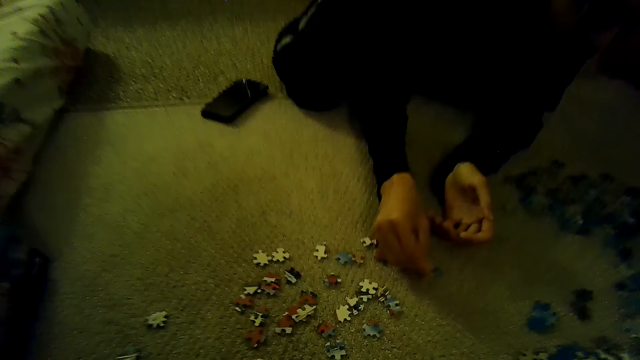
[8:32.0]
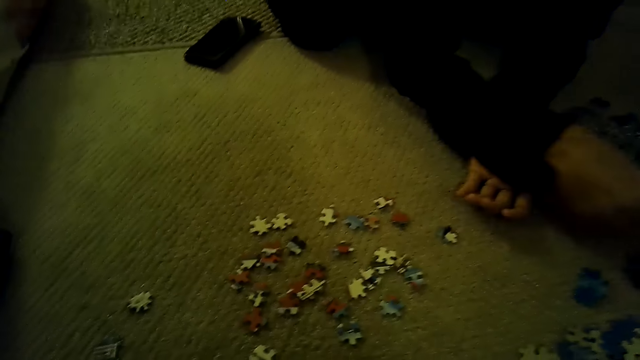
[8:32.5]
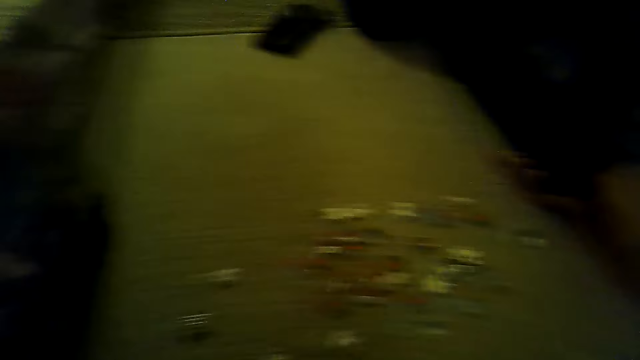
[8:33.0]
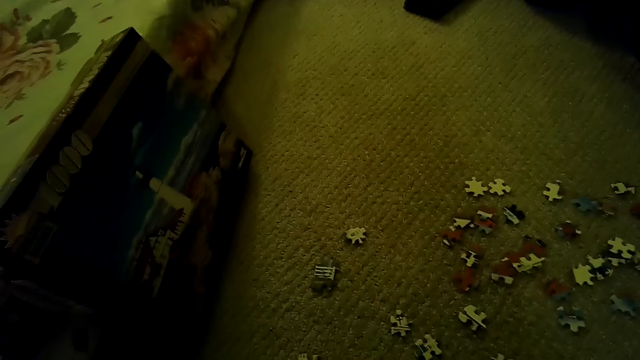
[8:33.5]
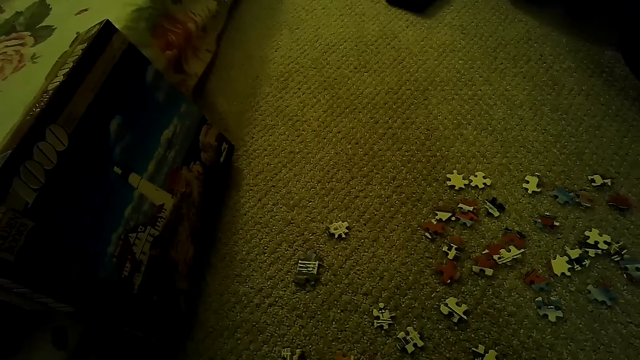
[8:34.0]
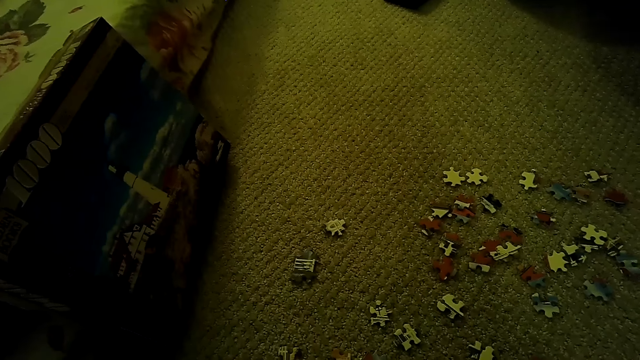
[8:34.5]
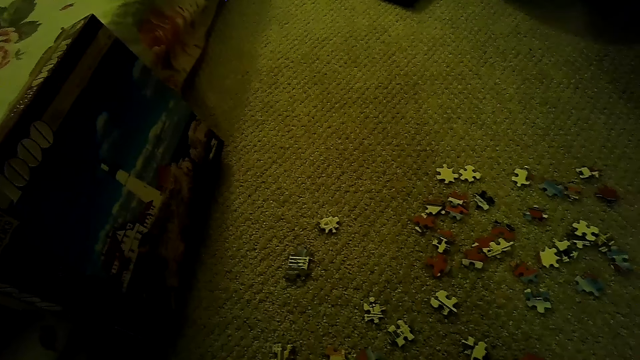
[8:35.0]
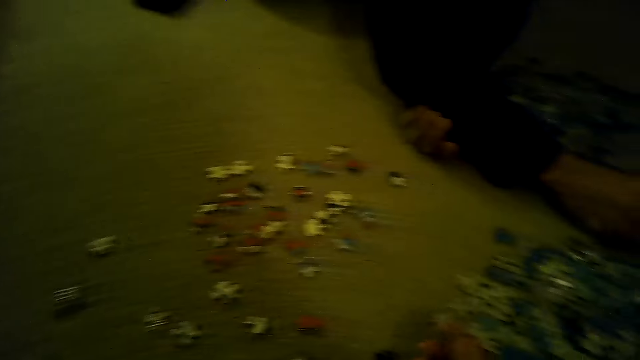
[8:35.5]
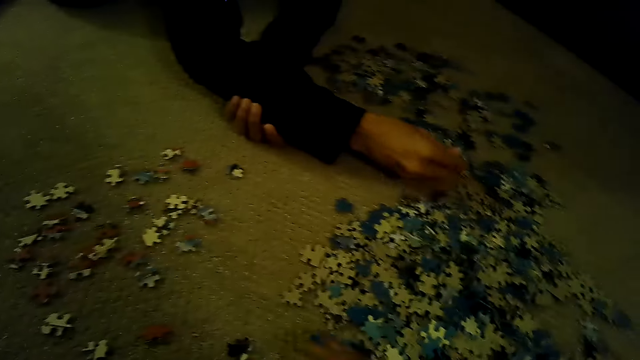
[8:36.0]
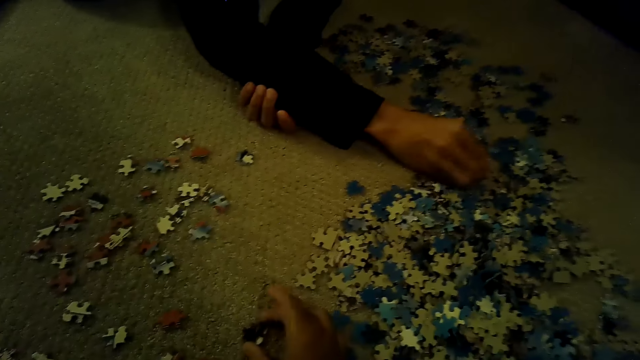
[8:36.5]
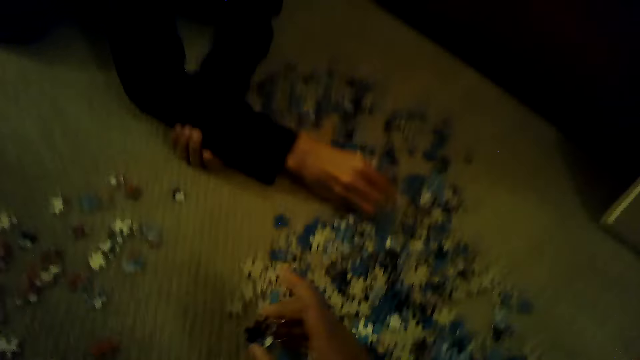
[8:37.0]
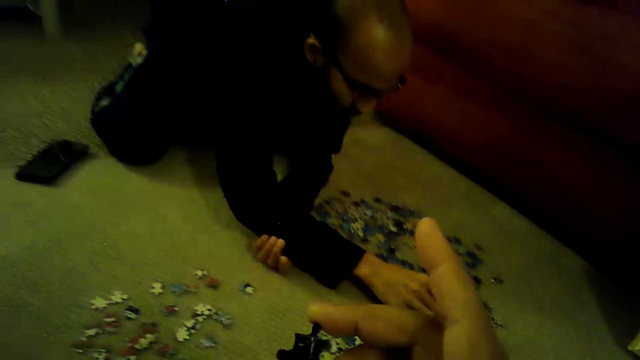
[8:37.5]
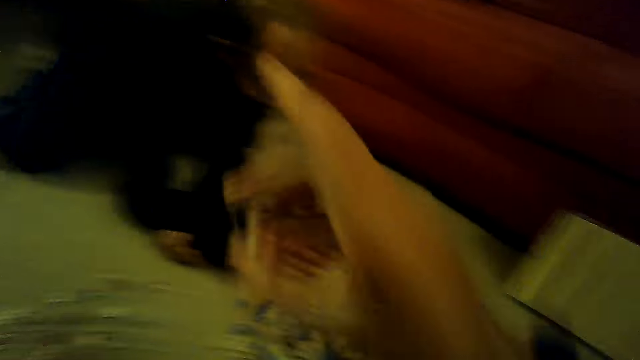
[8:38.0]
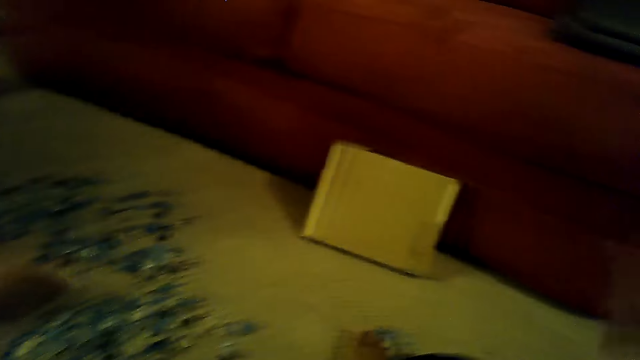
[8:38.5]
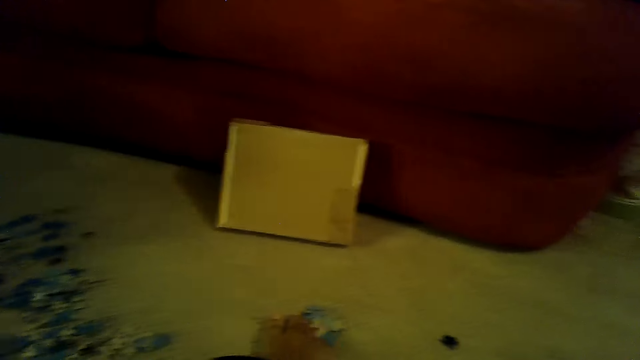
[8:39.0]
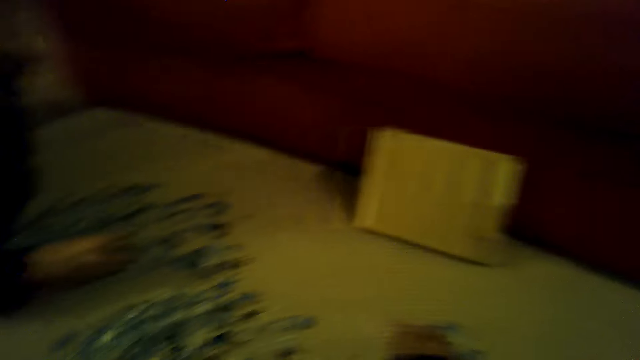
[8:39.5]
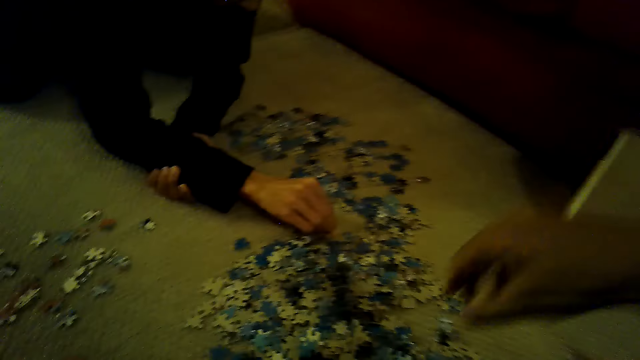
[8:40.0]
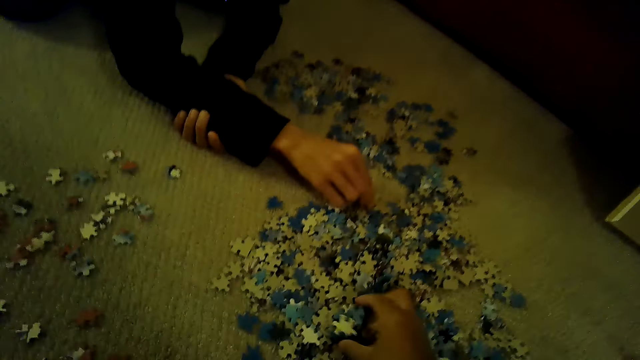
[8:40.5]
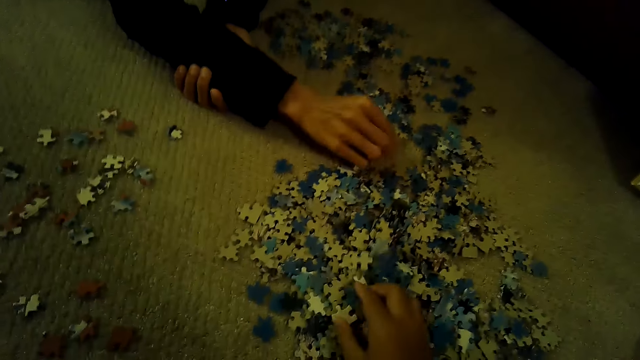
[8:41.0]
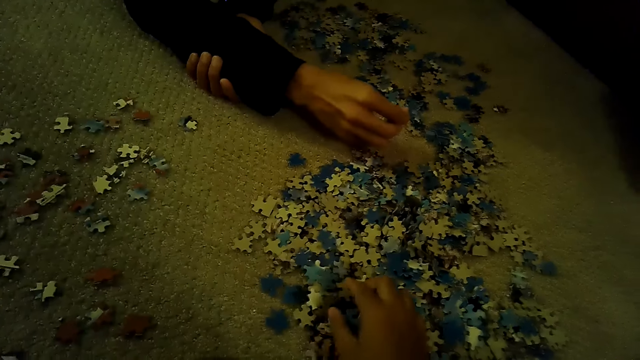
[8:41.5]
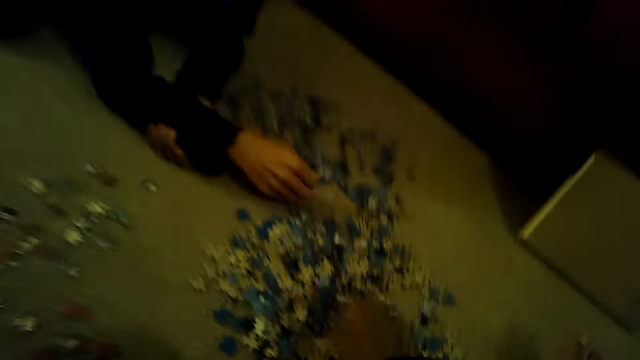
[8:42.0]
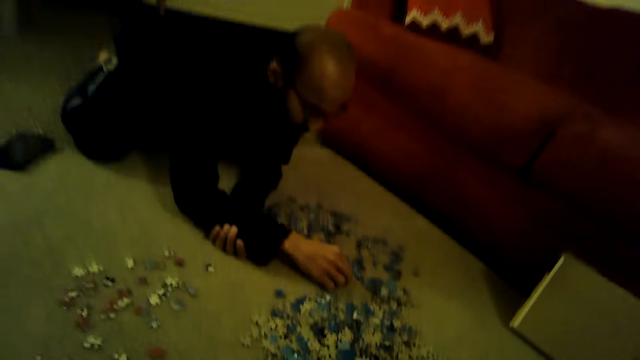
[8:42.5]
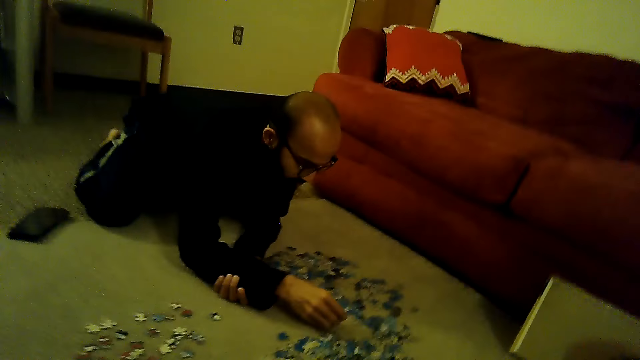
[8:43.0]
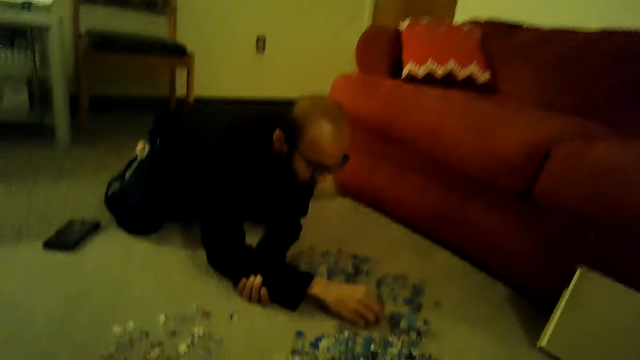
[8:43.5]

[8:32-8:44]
The camera wearer stares at the pieces of a jigsaw puzzle. They stare at the box. They stare at the pieces of the jigsaw puzzle. They swing the right hand. They sort the pieces of the jigsaw puzzle.

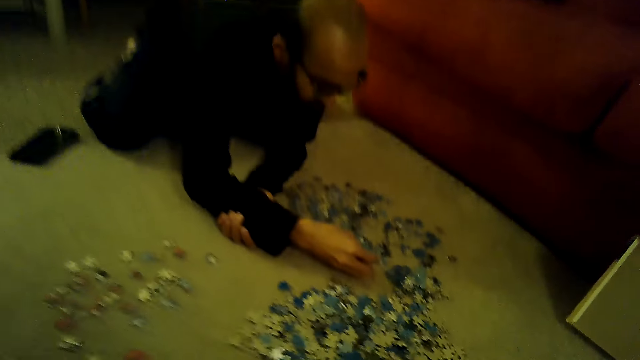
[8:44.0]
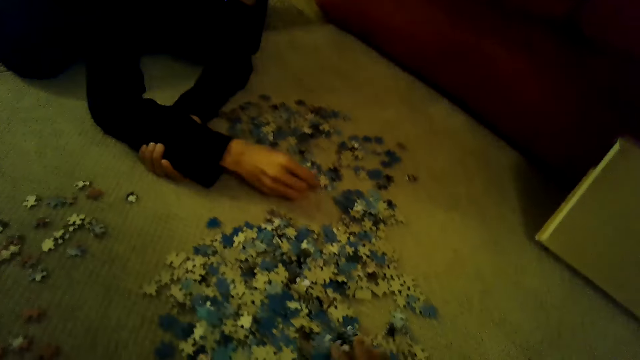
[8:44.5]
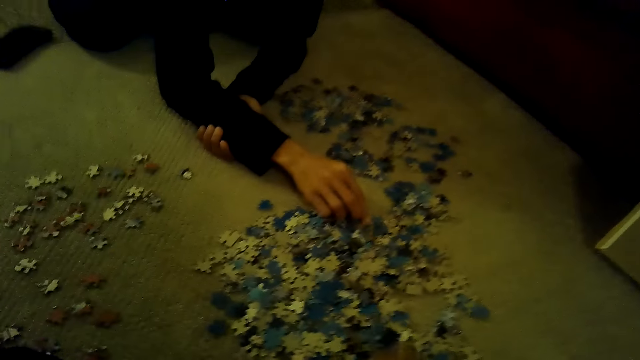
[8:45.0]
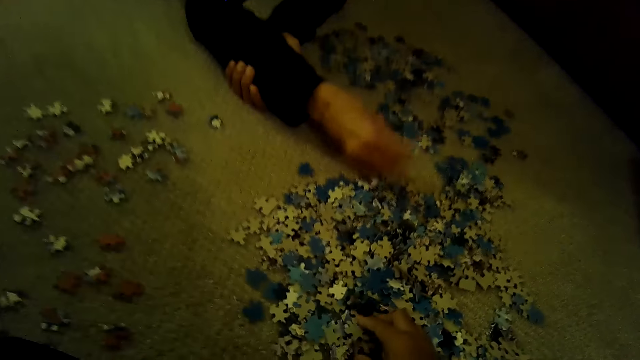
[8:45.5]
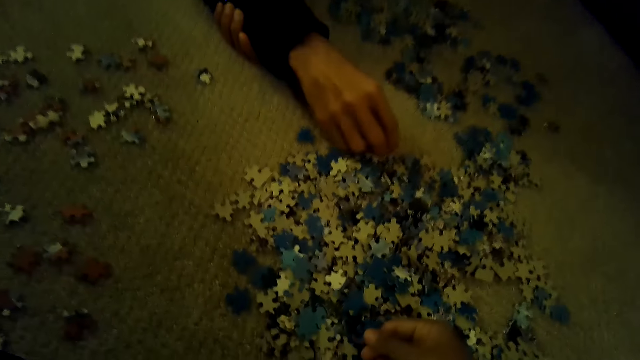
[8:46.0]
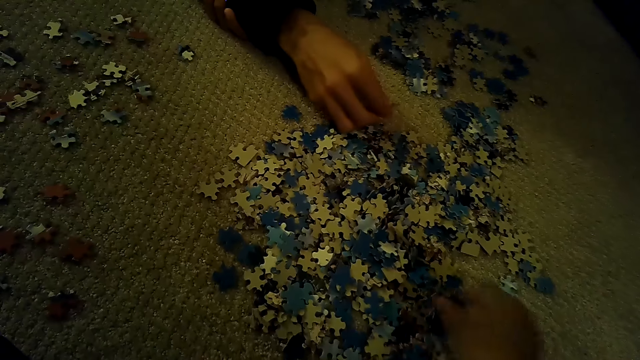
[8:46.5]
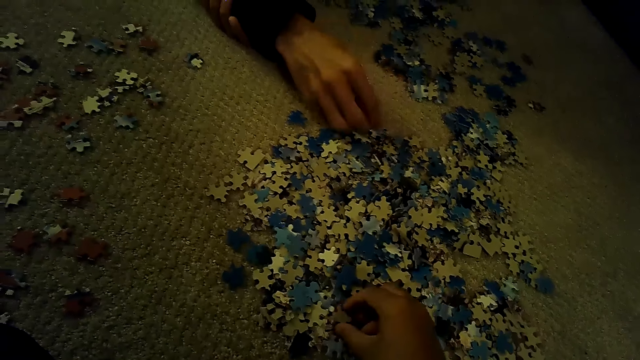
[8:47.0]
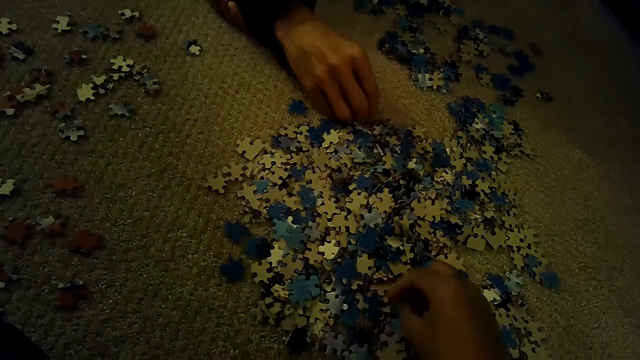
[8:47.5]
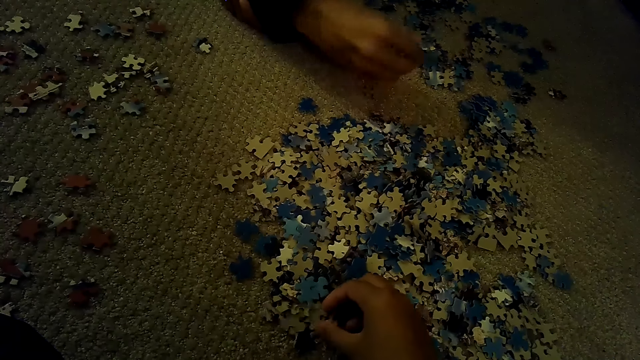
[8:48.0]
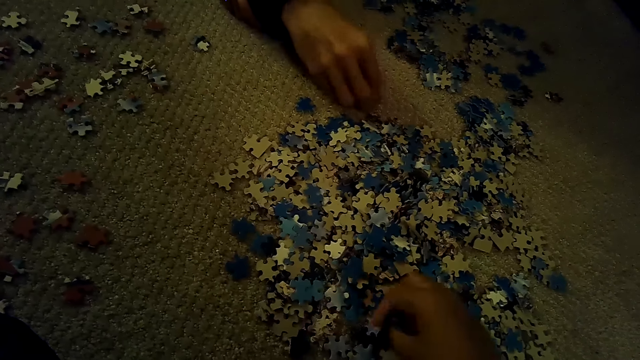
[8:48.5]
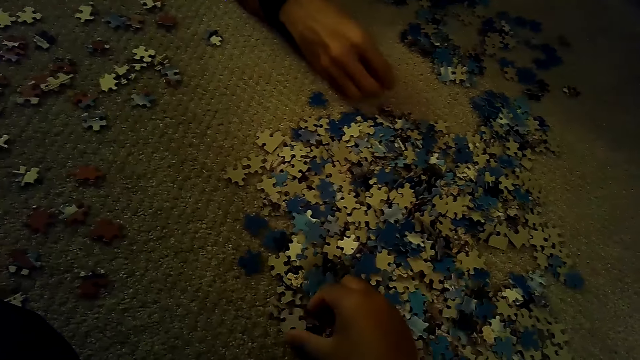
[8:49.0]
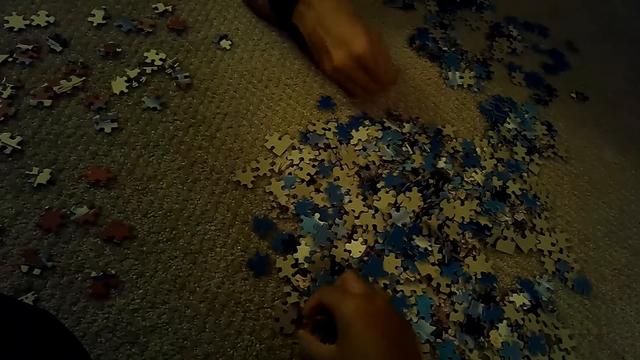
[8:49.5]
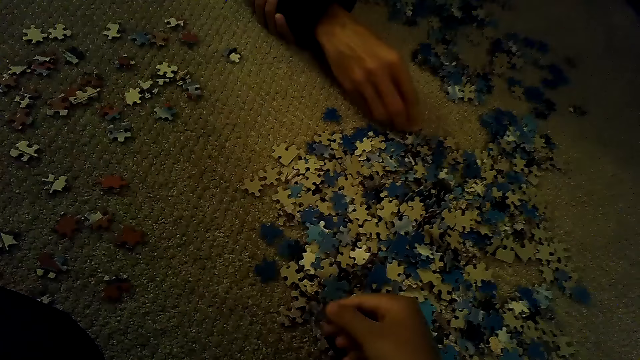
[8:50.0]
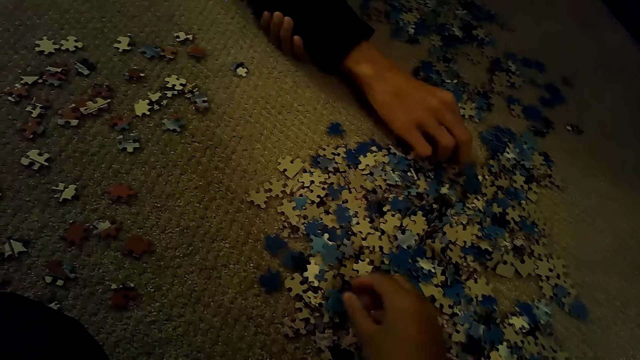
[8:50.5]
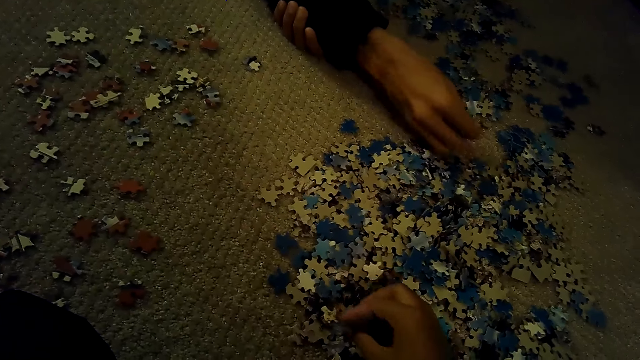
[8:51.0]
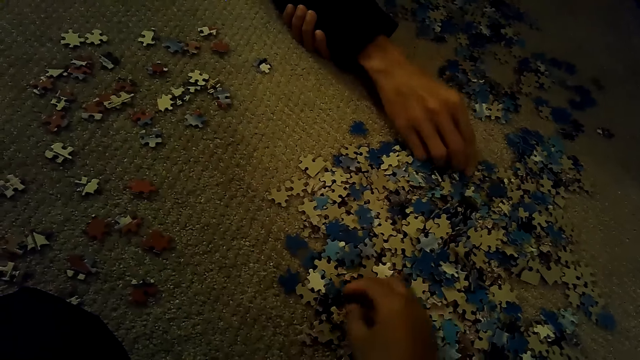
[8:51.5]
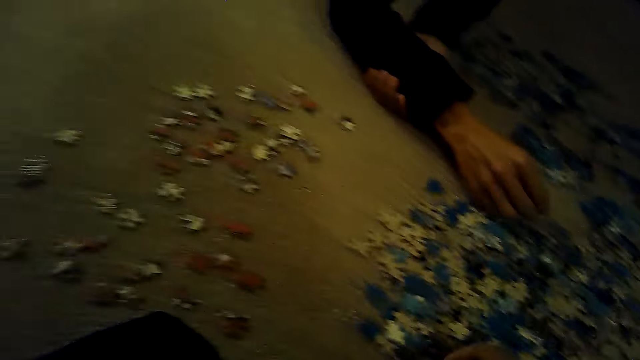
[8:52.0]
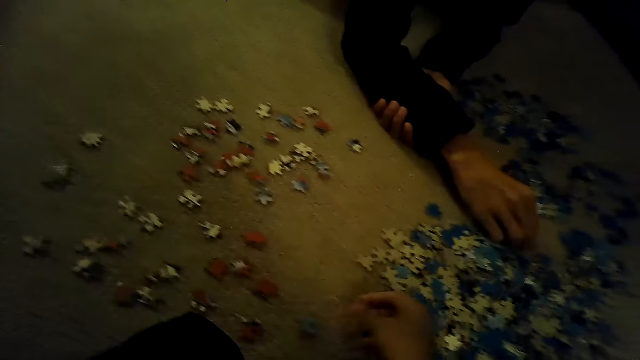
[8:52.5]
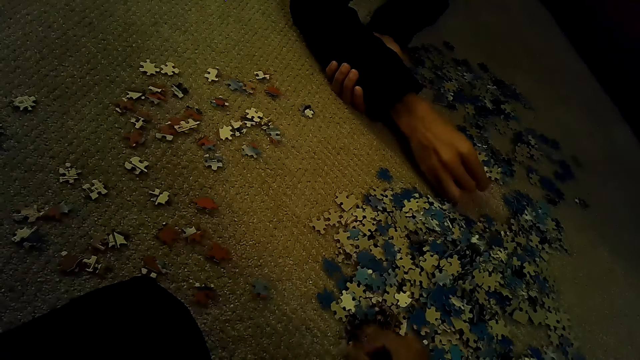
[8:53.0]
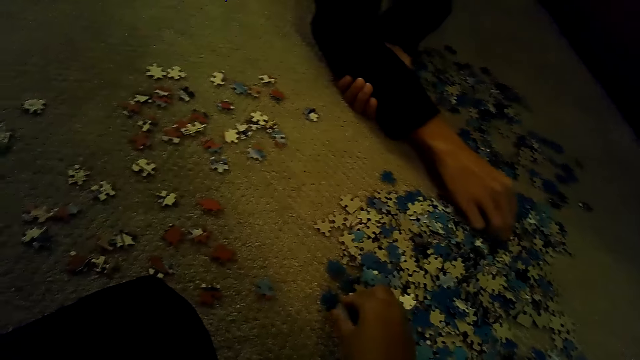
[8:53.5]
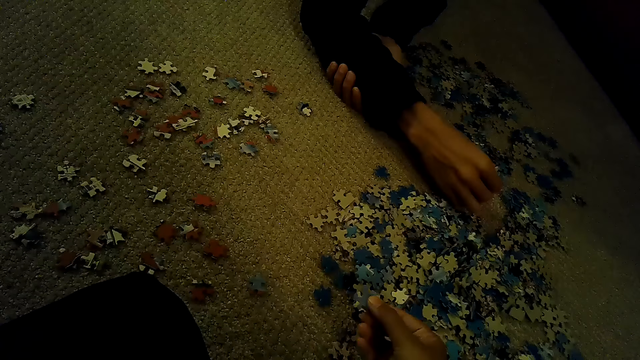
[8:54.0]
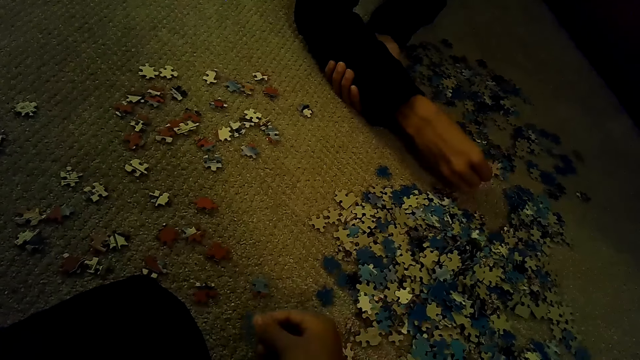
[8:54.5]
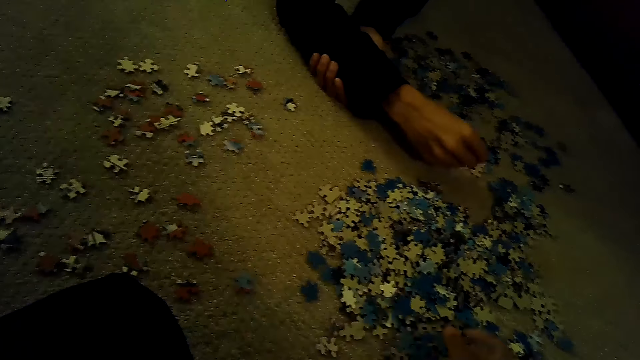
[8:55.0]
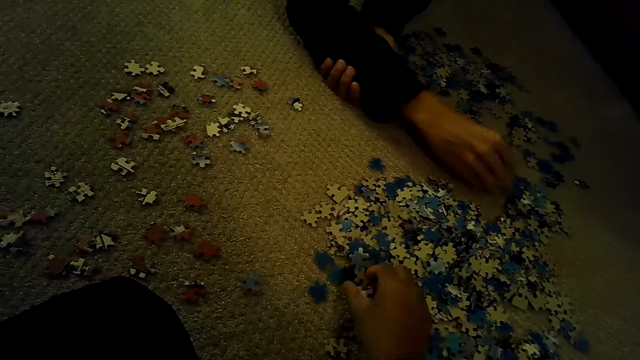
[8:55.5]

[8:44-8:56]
The camera wearer looks around.
